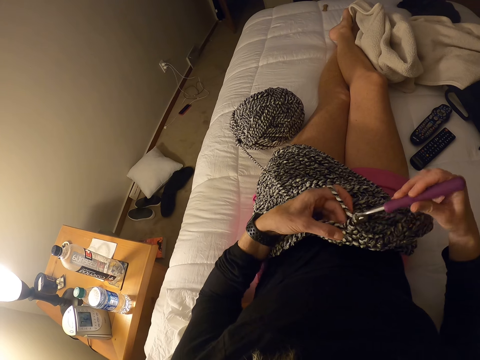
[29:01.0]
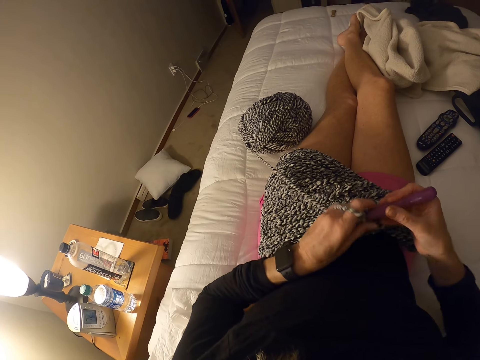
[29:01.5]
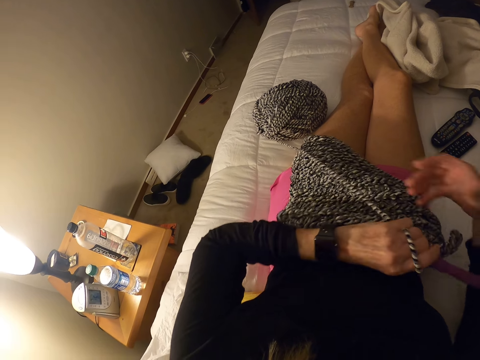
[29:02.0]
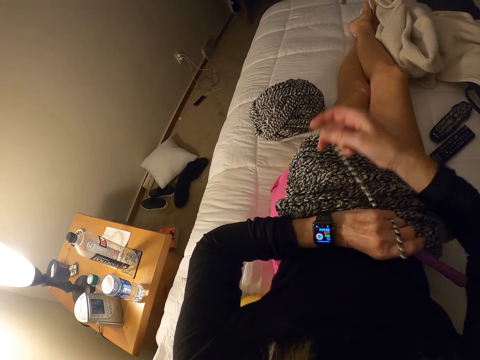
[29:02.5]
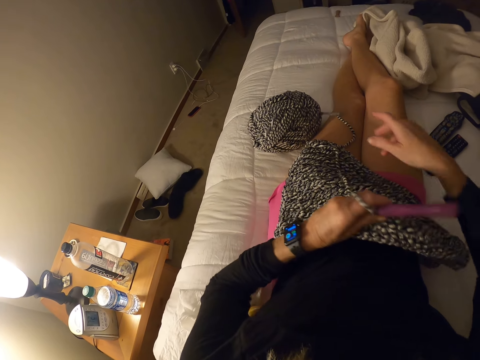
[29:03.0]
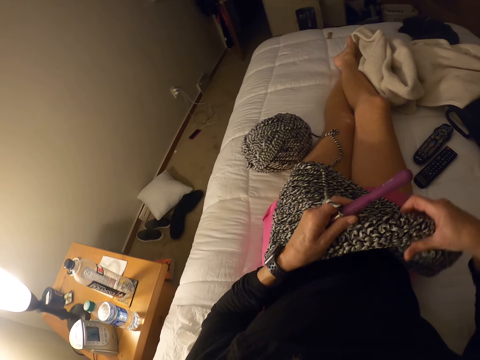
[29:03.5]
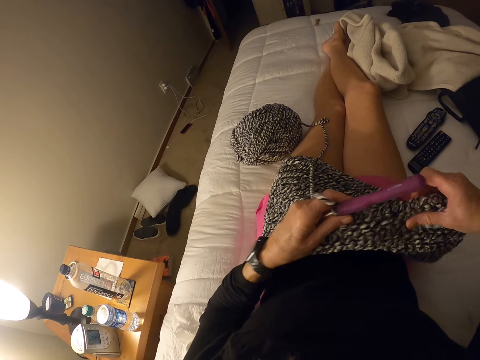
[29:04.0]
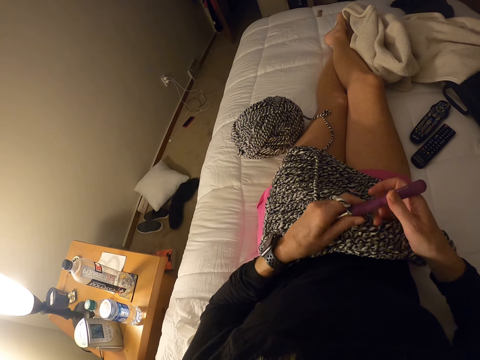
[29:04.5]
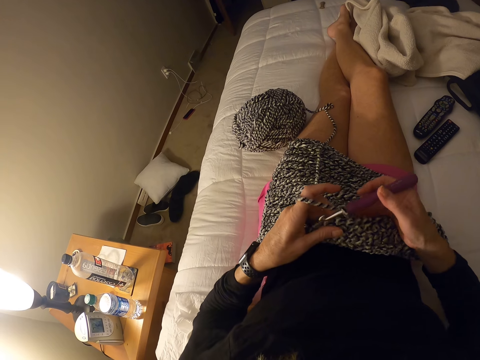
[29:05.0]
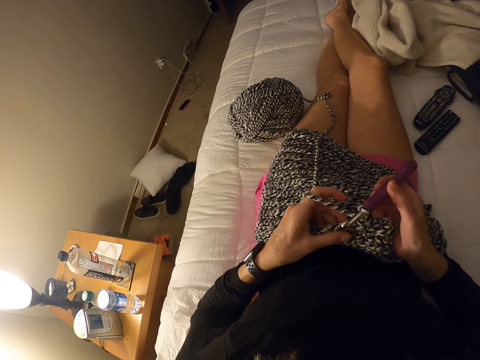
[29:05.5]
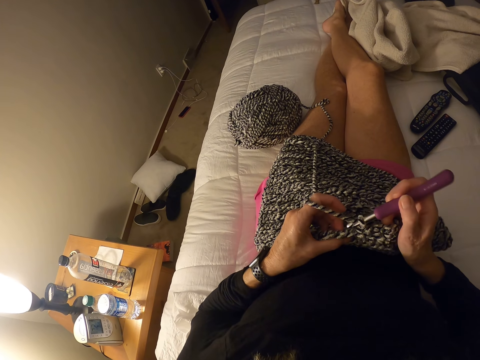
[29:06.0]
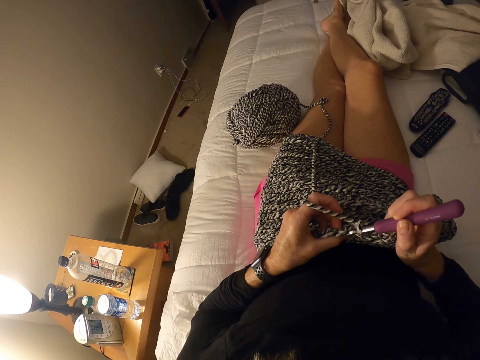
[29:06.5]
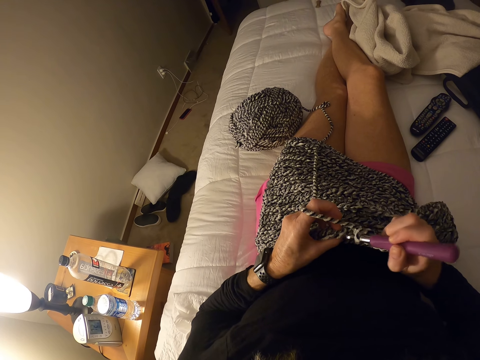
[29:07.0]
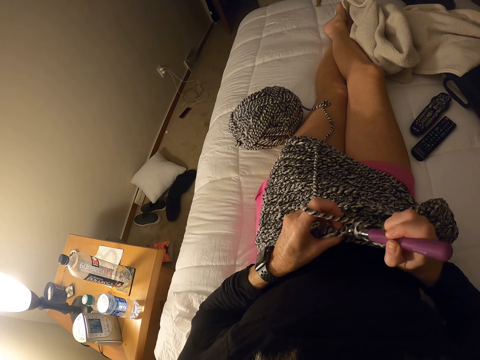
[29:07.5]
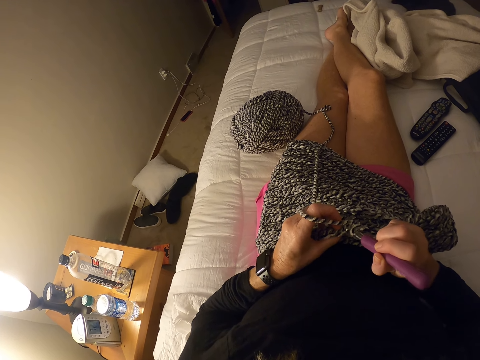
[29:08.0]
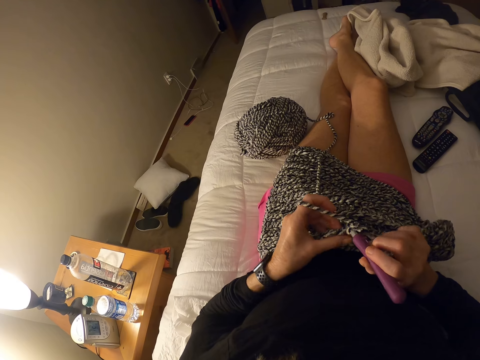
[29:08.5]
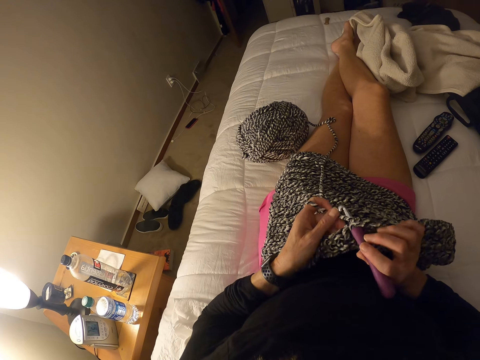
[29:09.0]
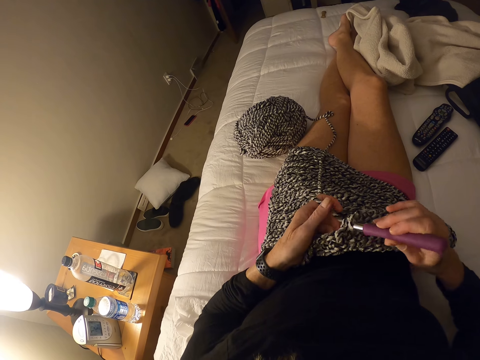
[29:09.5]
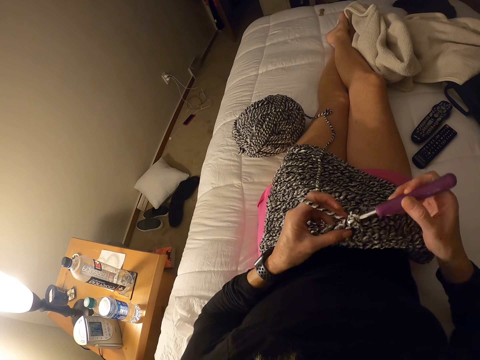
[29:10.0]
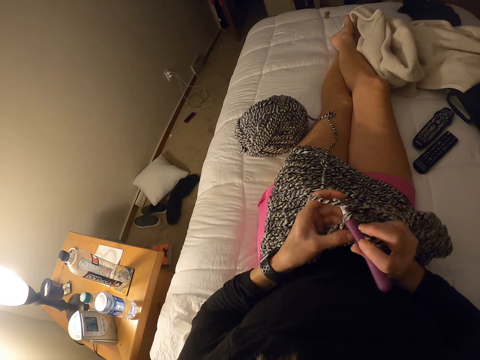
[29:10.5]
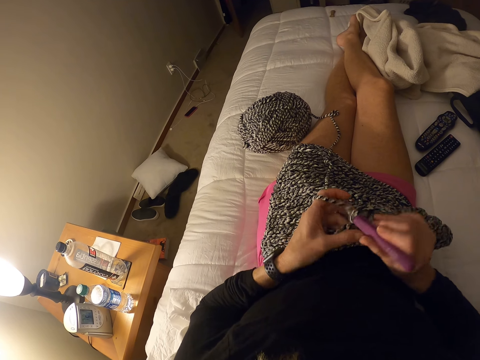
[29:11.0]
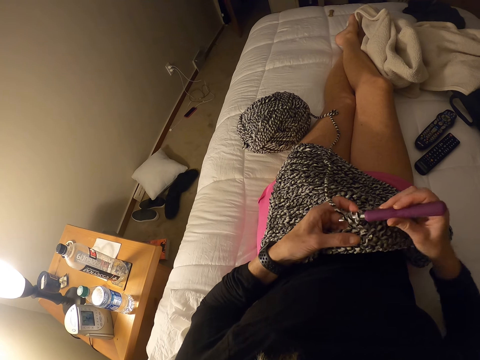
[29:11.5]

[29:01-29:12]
The camera wearer looks at a watch. They stop knitting and adjust the yarn. They knit with the yarn and hook.

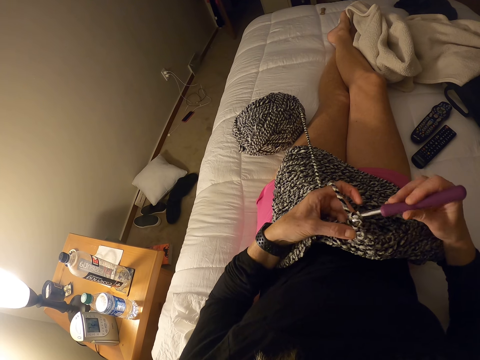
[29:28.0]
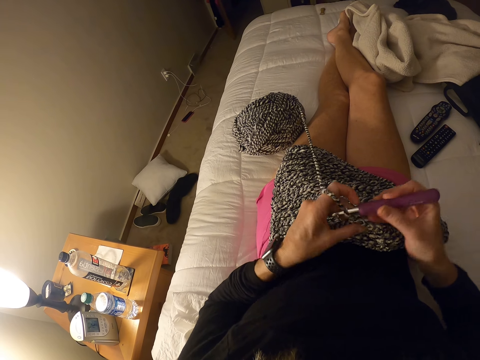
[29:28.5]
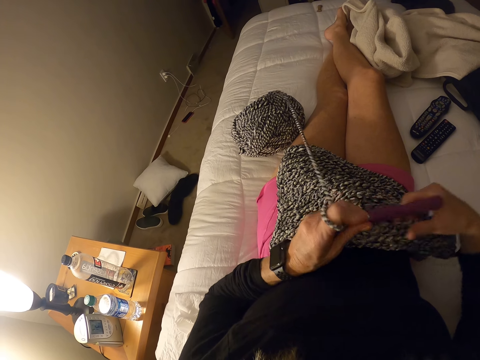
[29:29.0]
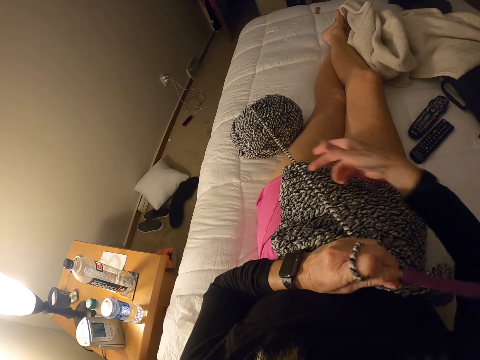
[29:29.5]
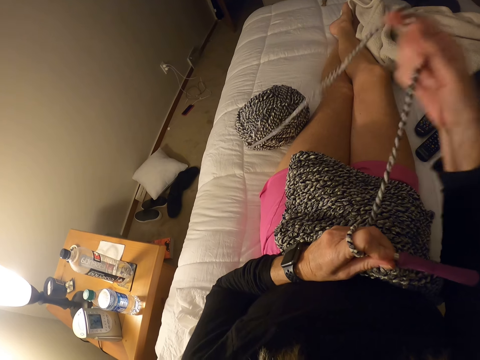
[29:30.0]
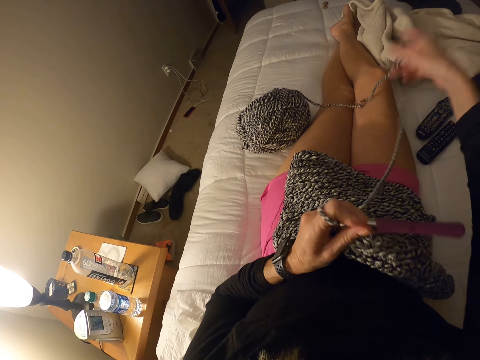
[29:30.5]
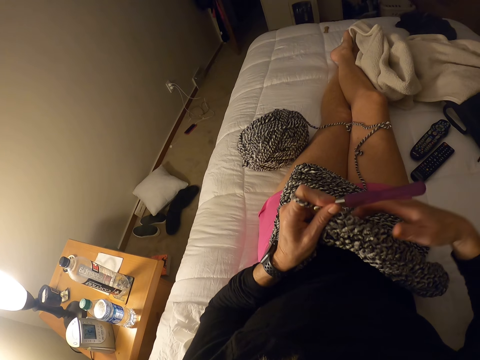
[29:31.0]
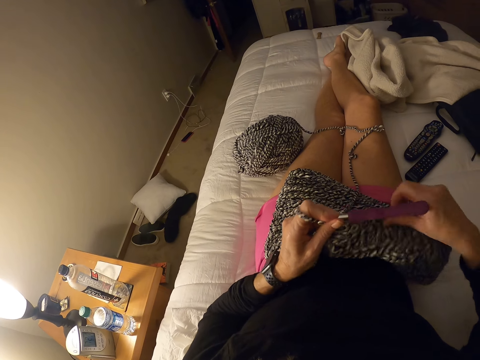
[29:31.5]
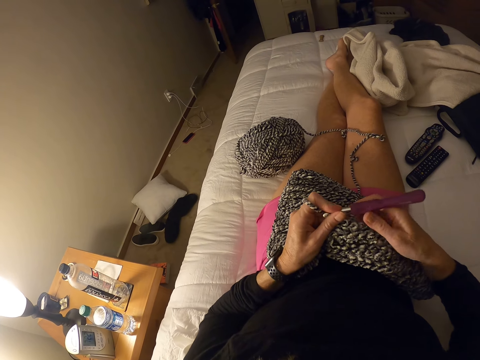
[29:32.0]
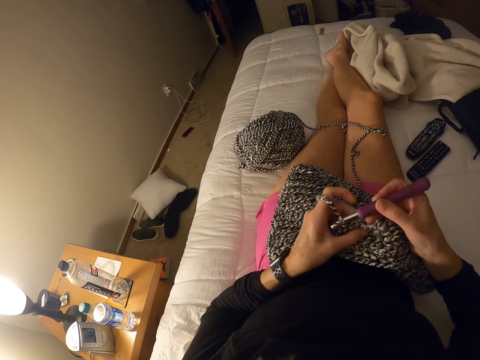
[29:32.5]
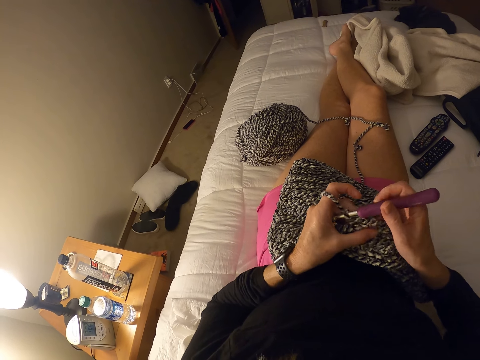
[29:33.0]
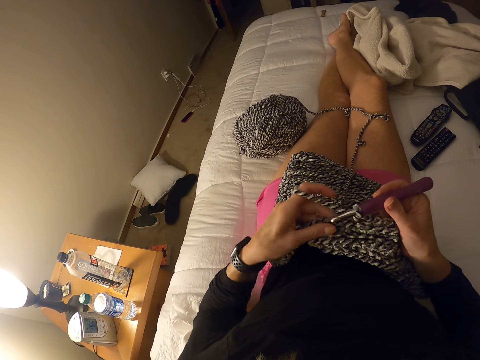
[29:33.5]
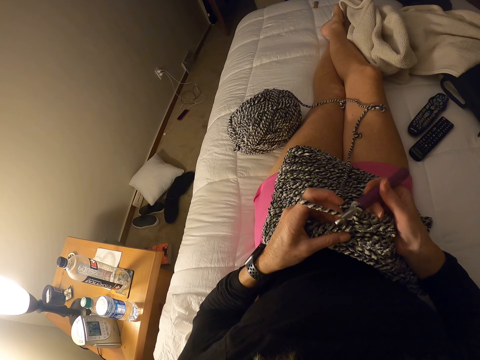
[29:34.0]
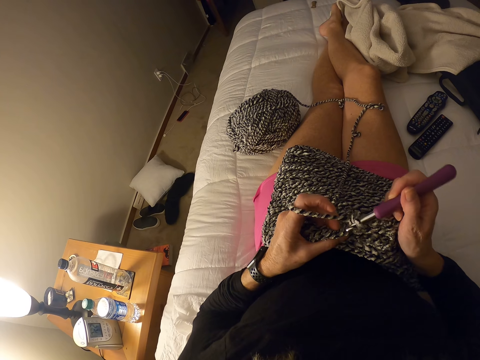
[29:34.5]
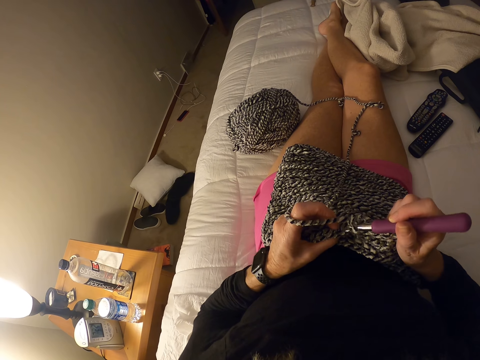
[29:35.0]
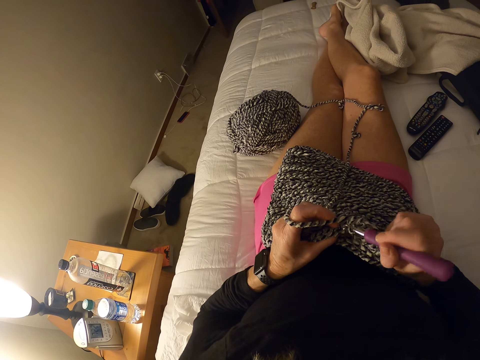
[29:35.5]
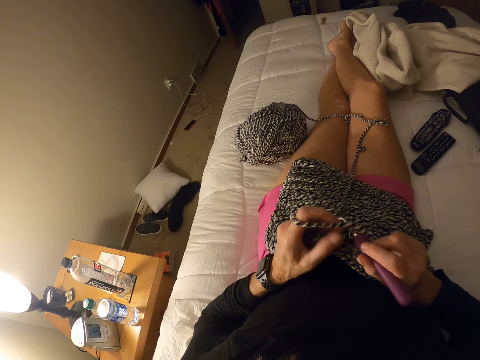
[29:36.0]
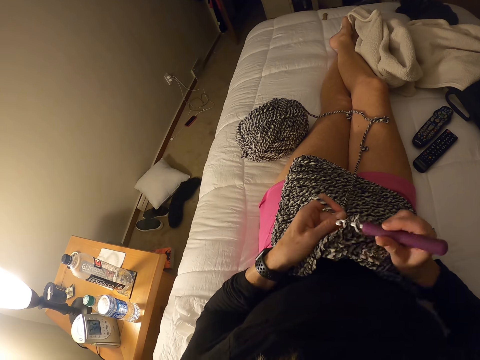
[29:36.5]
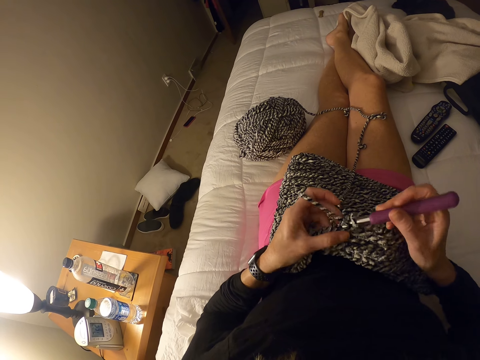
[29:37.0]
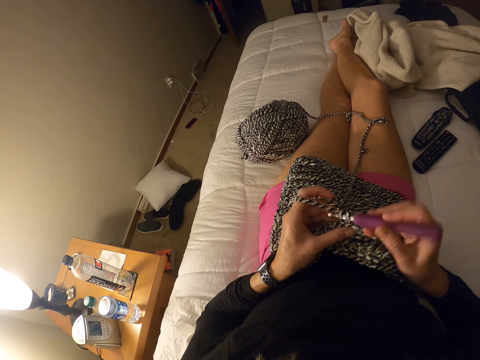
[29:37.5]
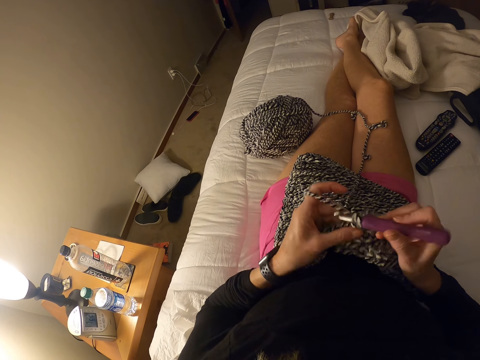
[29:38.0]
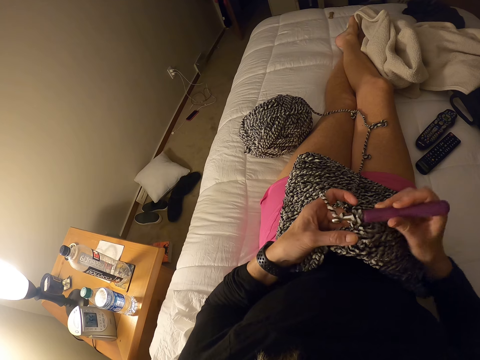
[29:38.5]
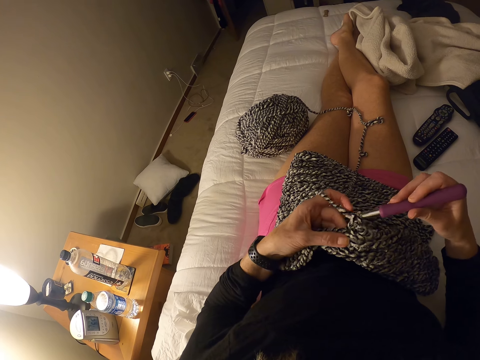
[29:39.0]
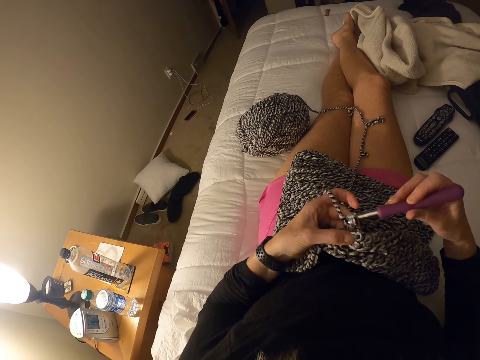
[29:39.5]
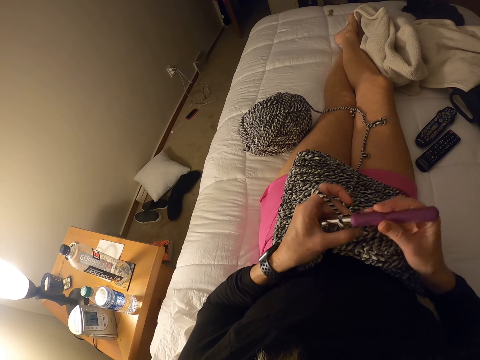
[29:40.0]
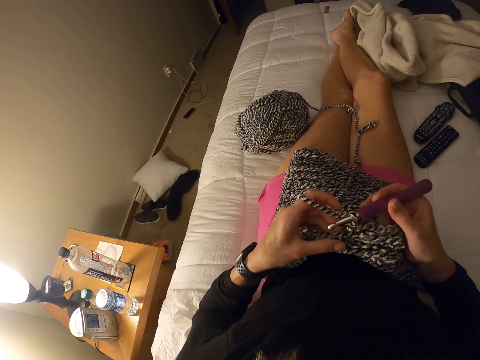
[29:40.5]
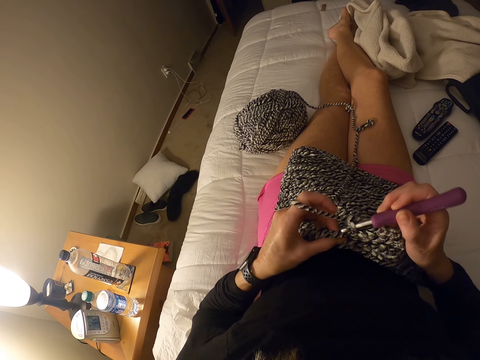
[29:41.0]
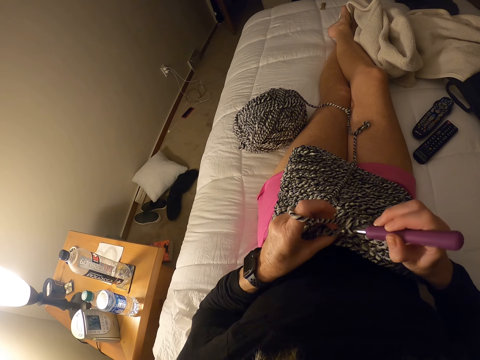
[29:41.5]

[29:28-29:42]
The camera wearer adjusts the yarn. They knit with the yarn and hook.

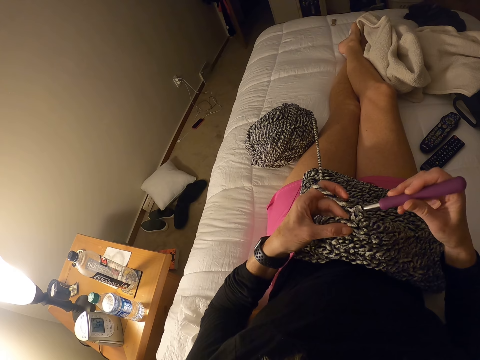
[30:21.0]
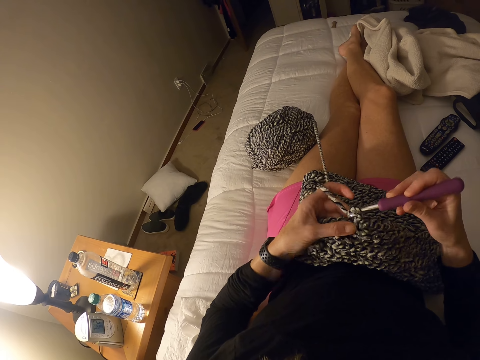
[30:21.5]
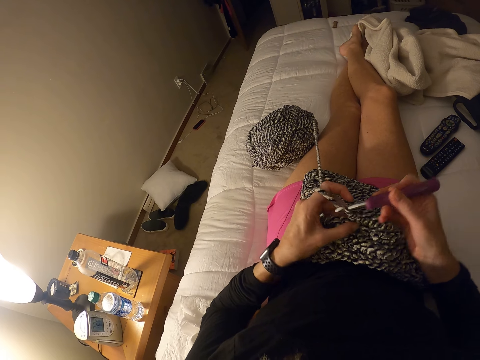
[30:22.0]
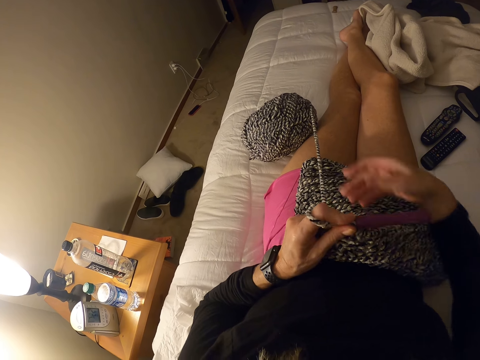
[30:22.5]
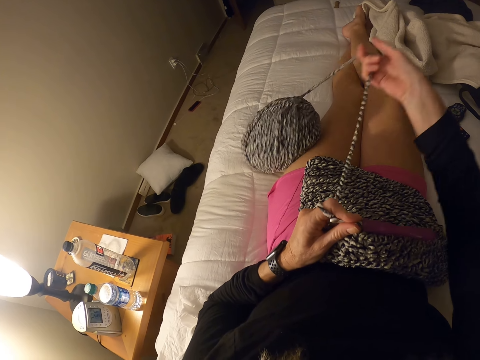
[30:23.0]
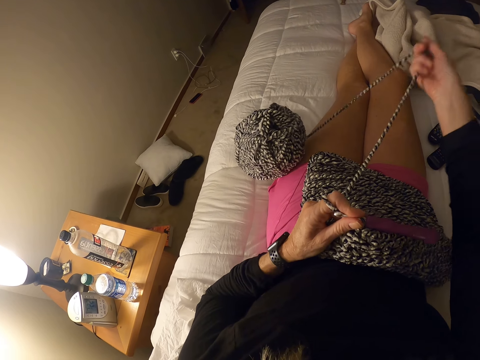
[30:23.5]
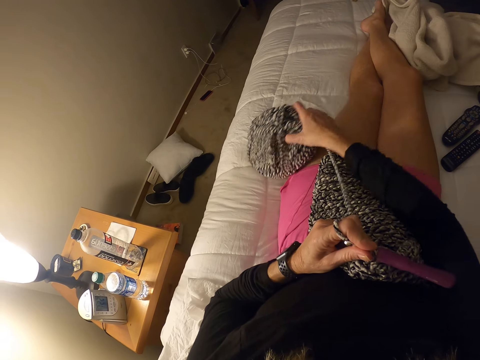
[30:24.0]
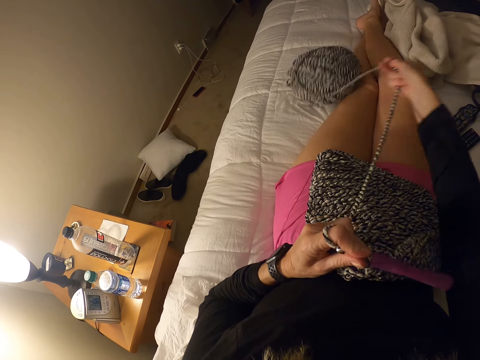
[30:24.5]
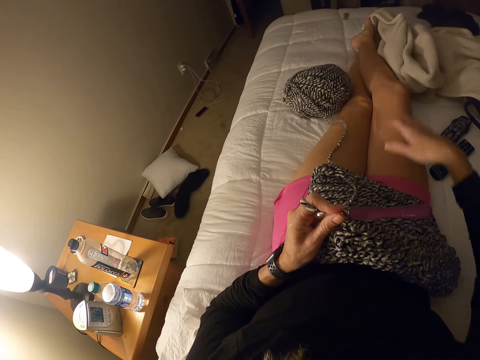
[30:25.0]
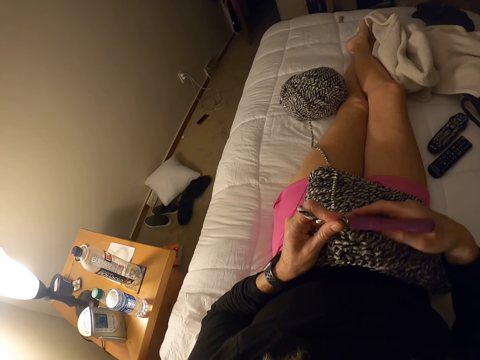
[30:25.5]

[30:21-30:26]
The camera wearer moves the yarn with the right hand.
